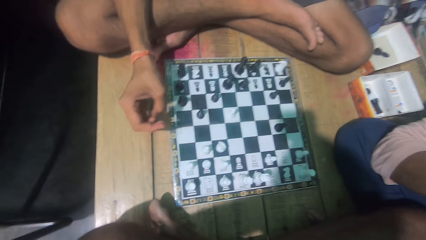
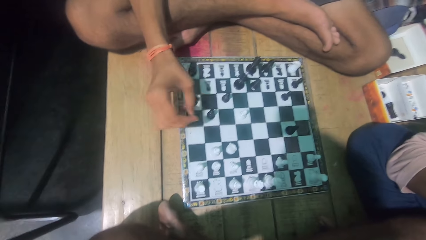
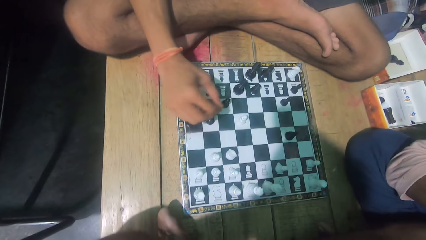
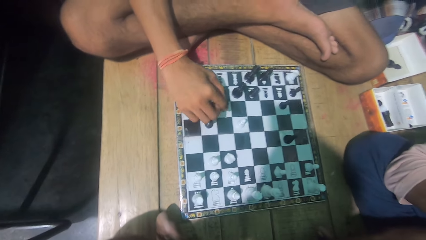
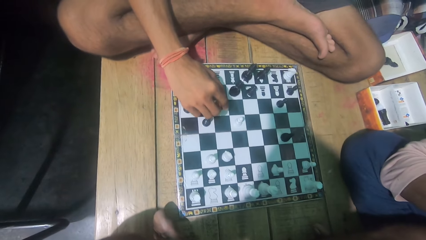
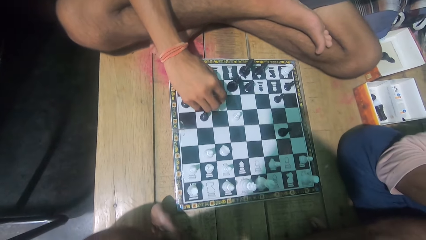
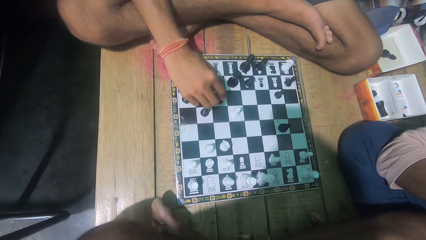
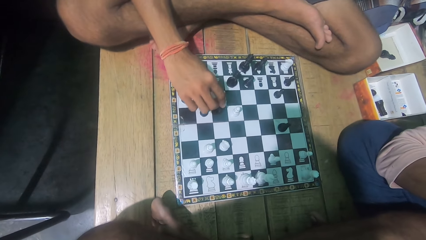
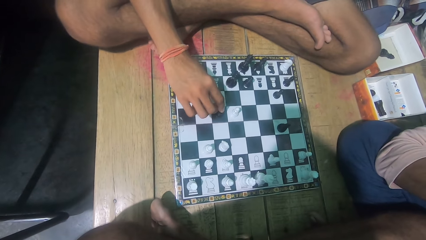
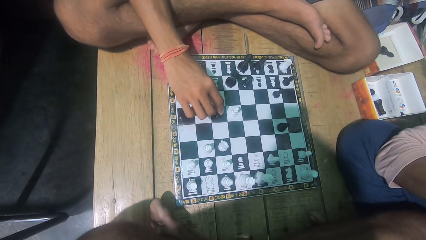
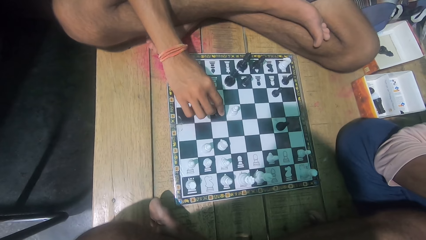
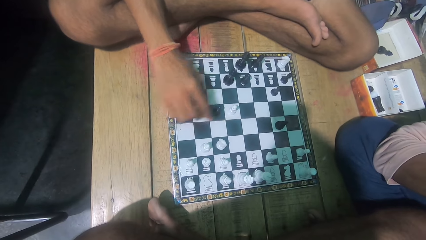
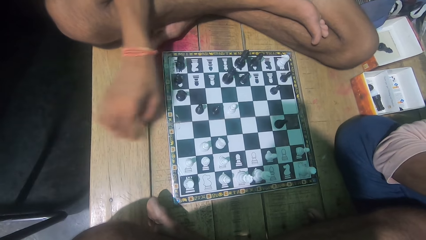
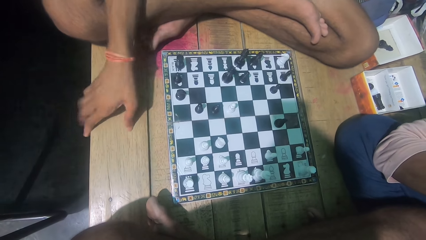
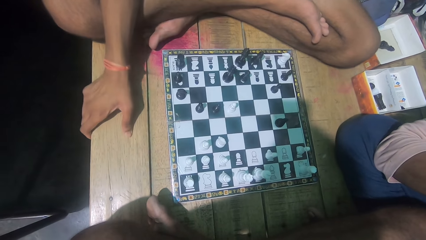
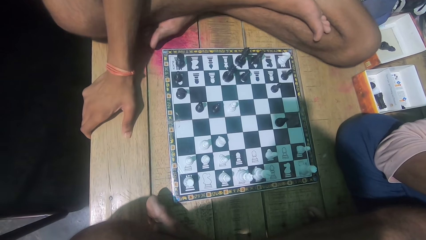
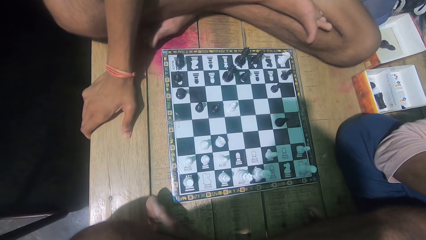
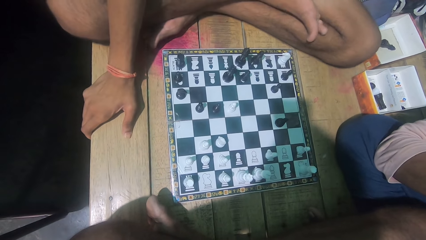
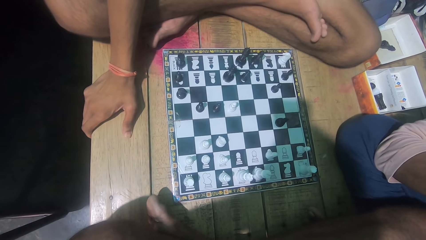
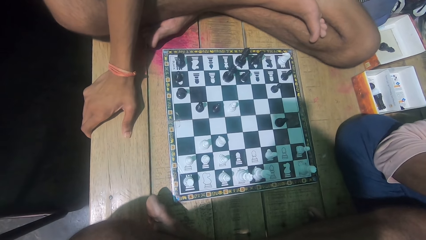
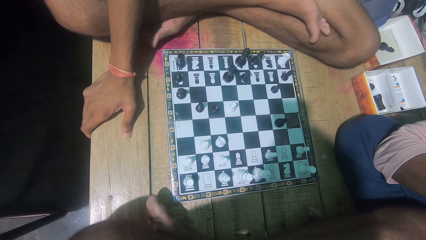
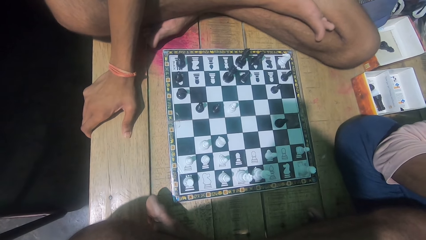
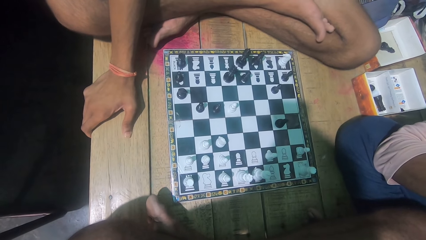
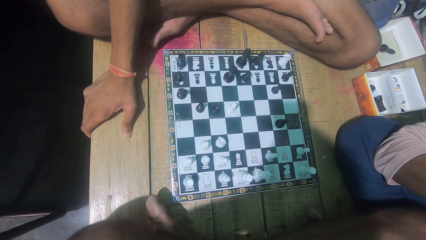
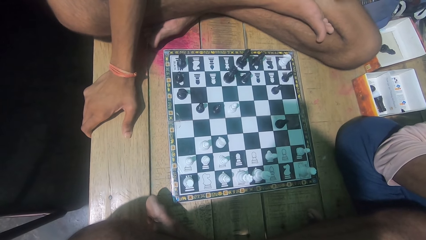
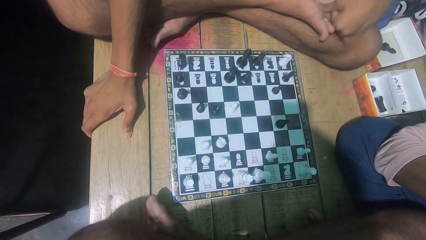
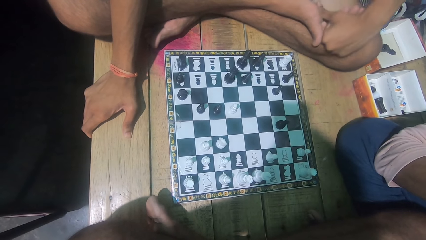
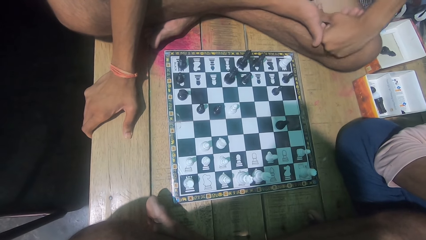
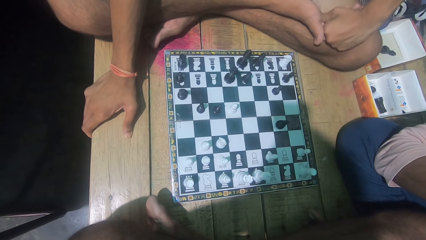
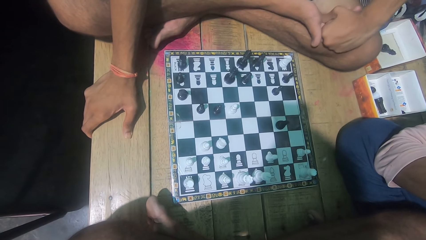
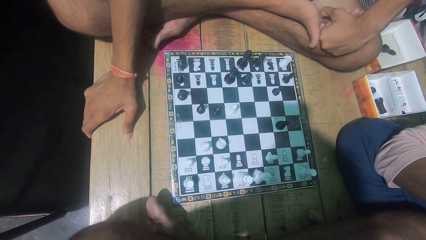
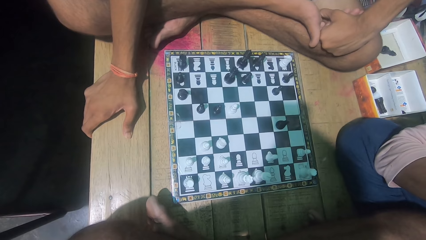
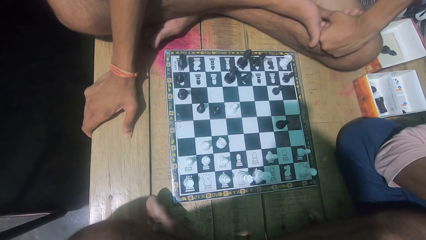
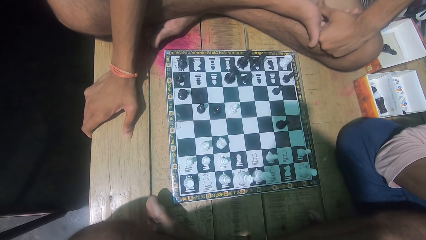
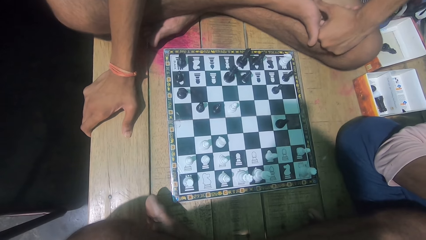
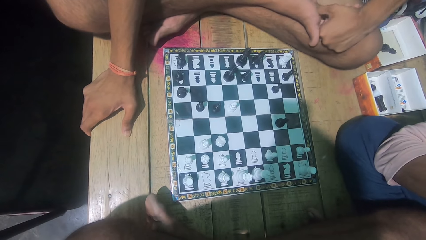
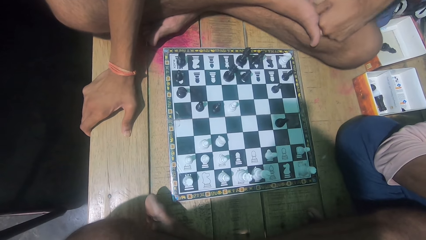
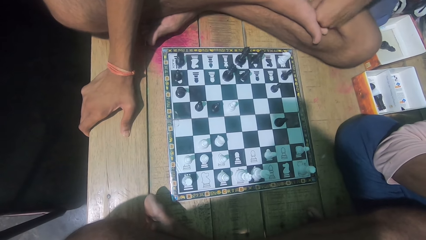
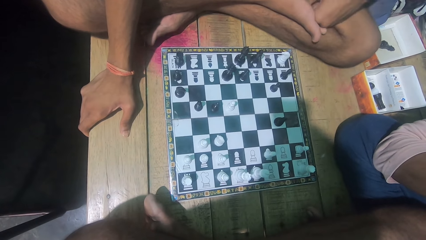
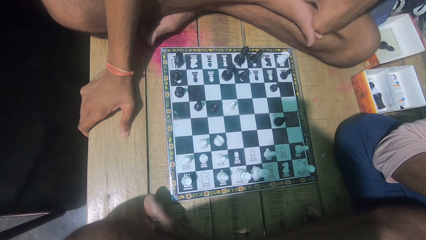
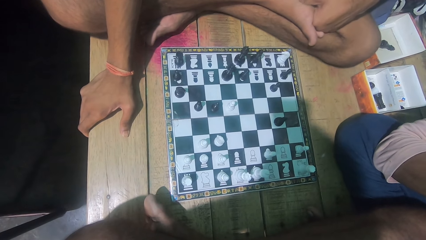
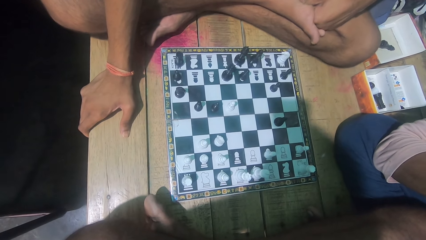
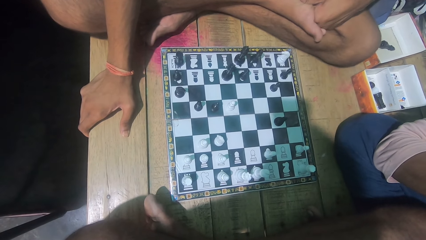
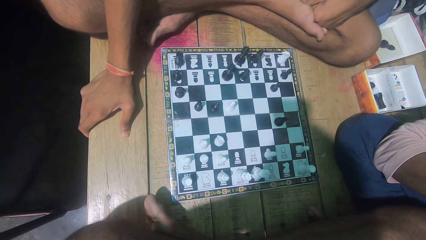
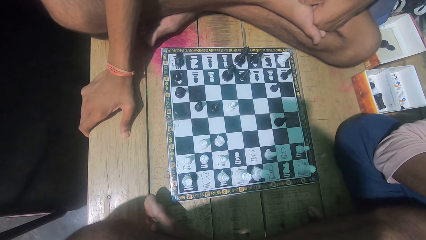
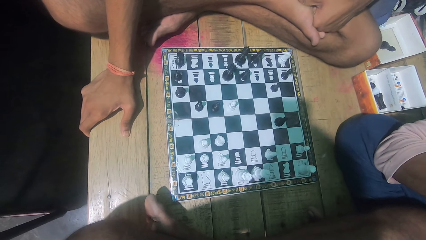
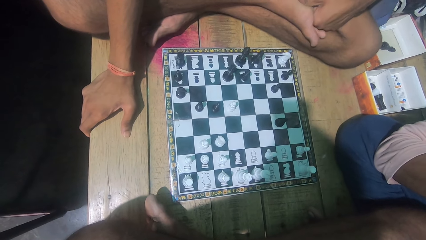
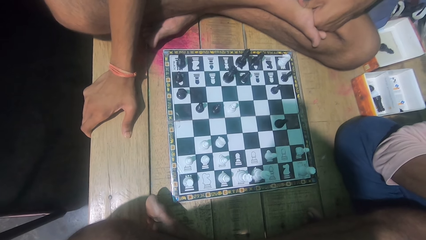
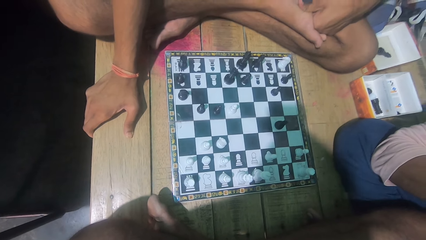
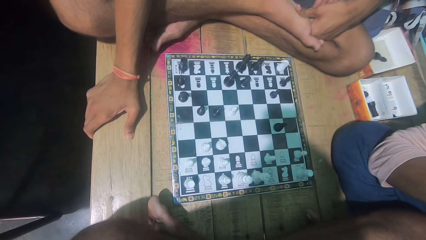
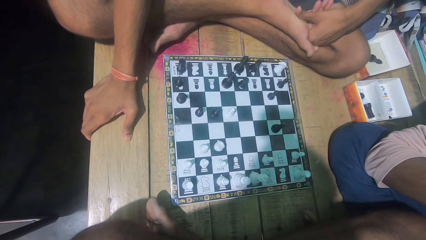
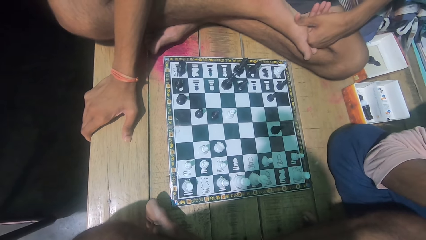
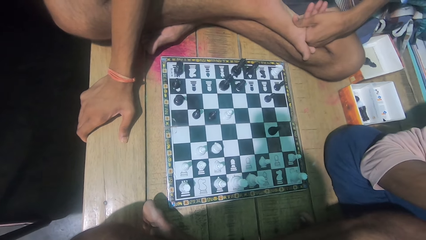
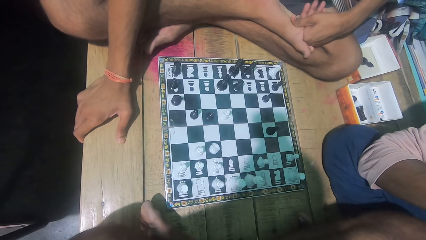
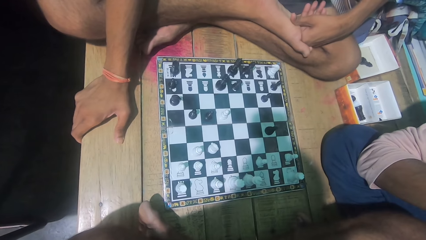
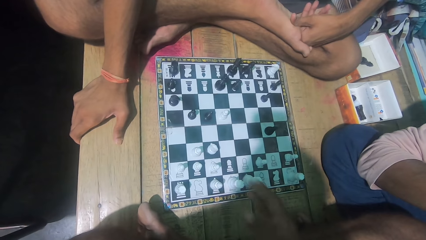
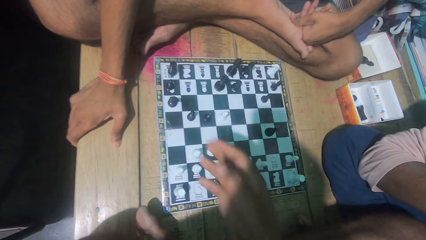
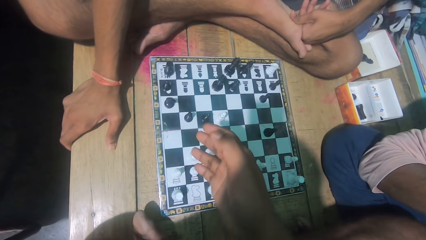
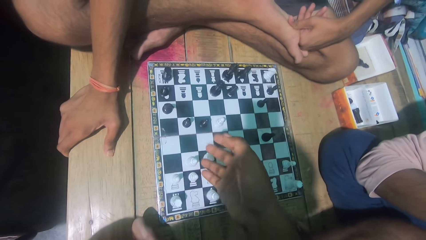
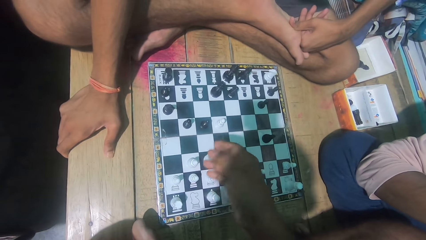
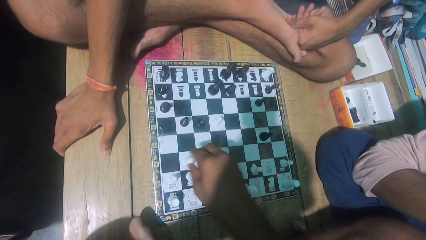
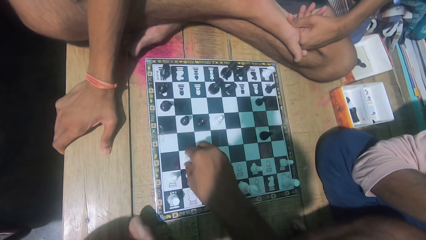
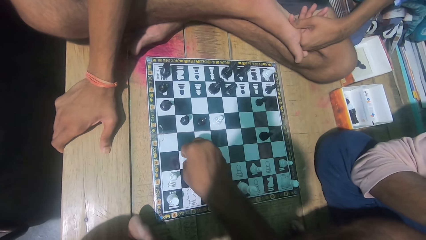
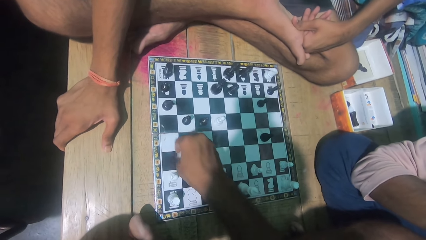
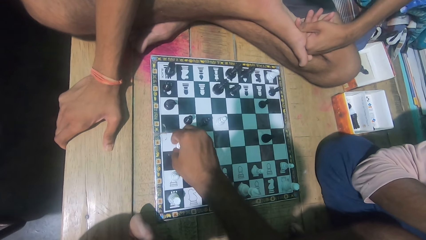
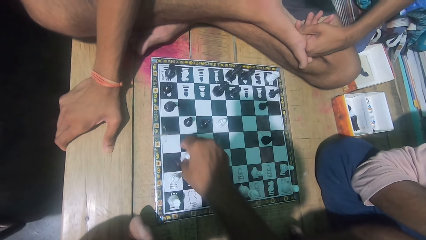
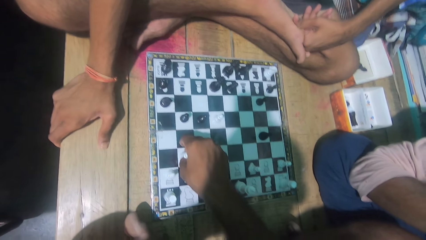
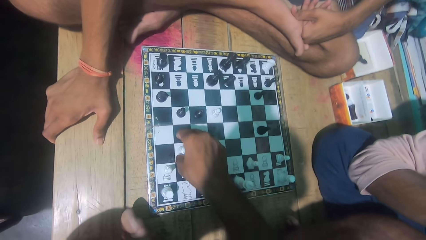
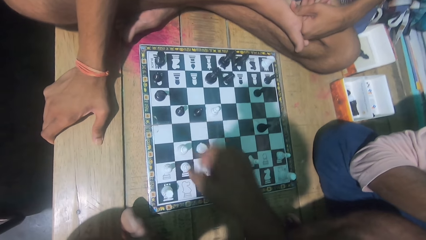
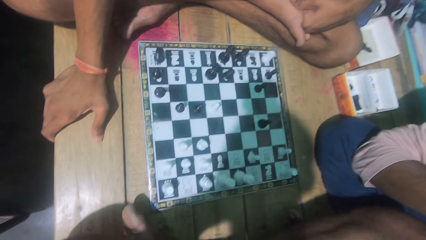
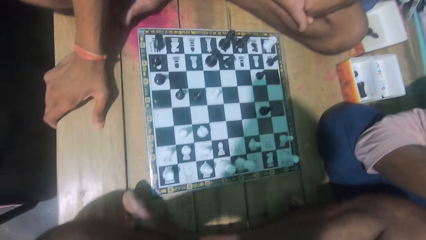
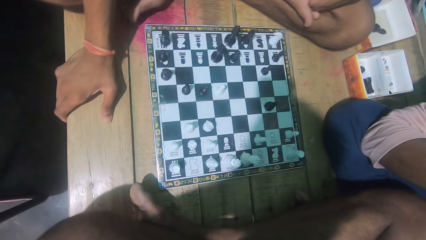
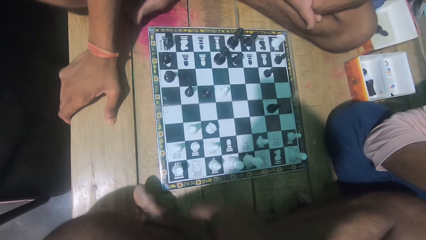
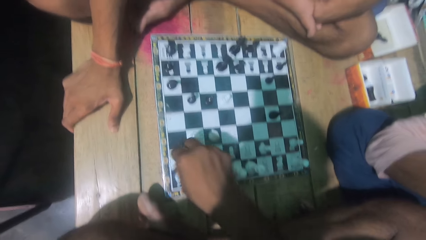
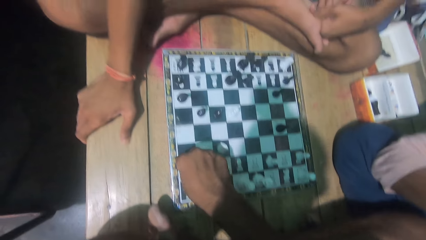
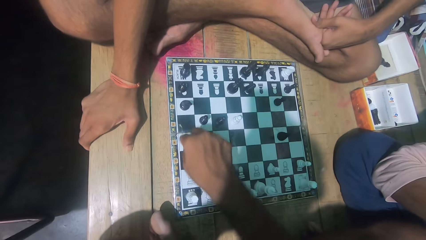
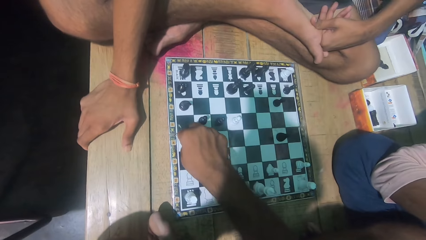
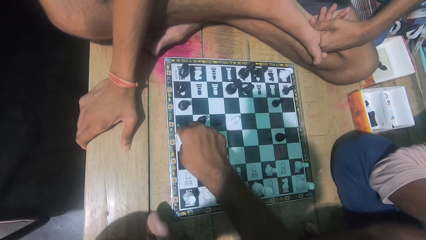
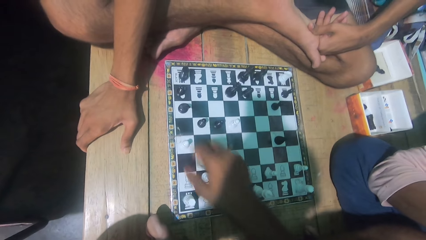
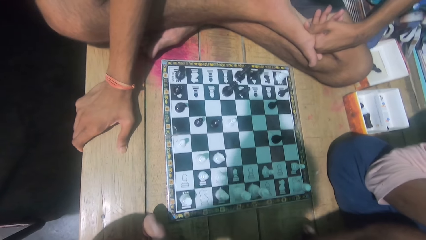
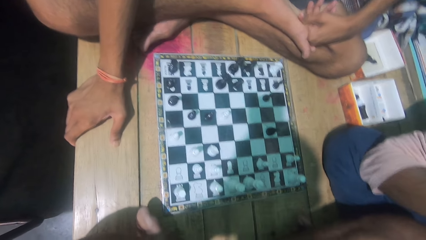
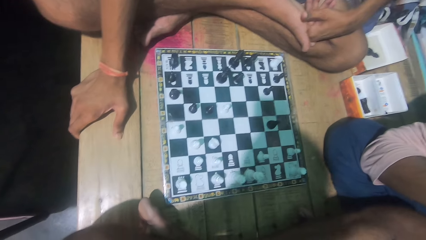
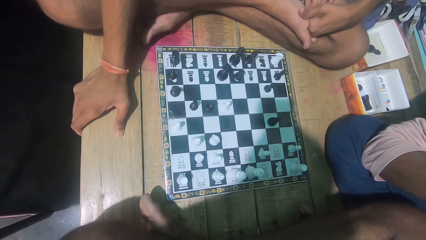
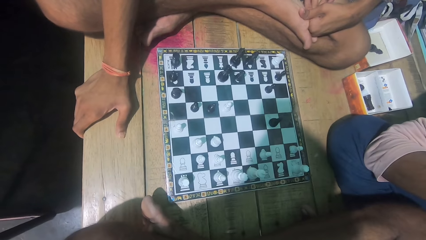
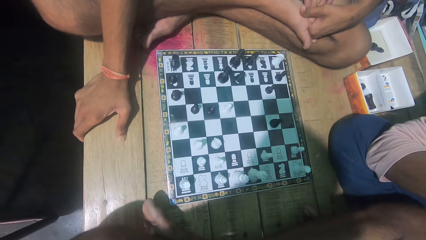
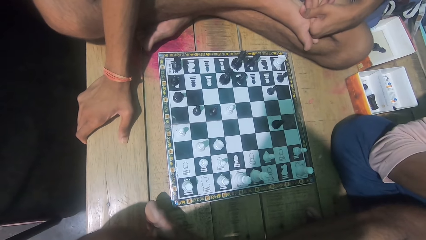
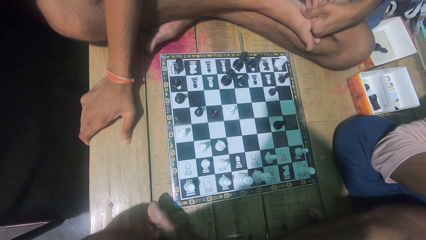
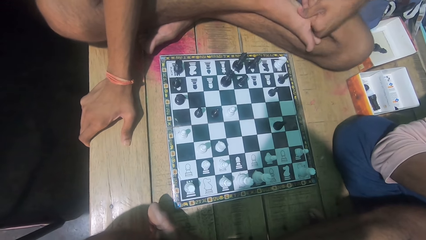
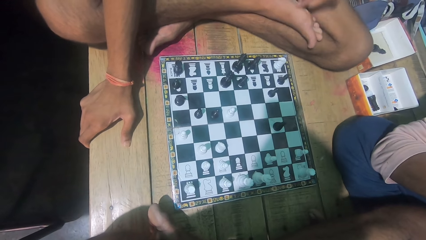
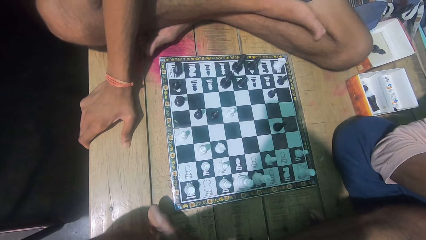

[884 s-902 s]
A man moves the chess piece. The camera wearer looks at the chess game with the man. Another man moves his hand. The camera wearer moves the chess piece. They play the chess game with a man. They move the chess piece.
